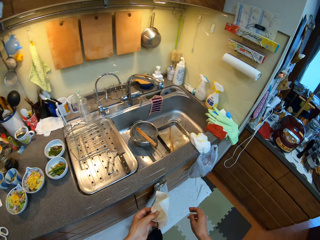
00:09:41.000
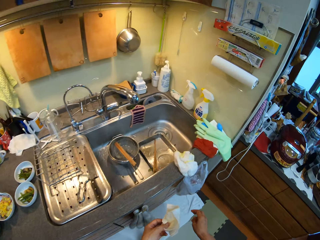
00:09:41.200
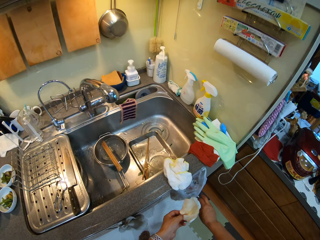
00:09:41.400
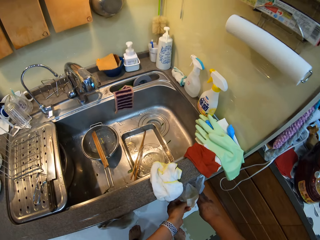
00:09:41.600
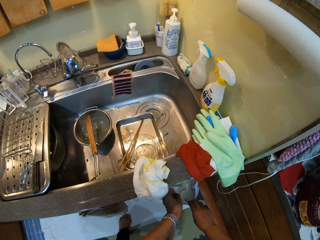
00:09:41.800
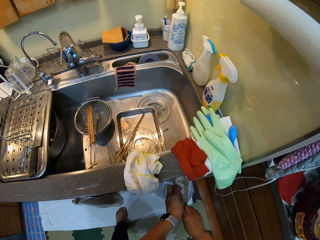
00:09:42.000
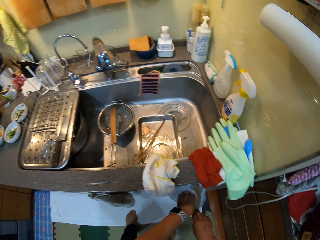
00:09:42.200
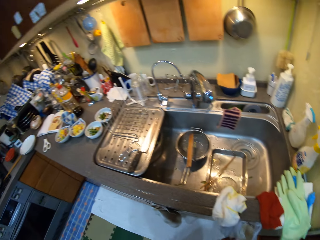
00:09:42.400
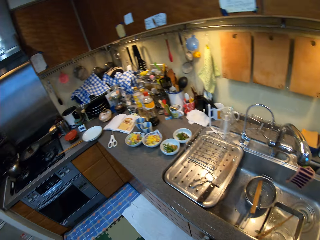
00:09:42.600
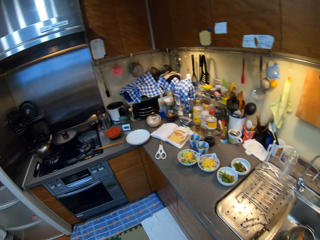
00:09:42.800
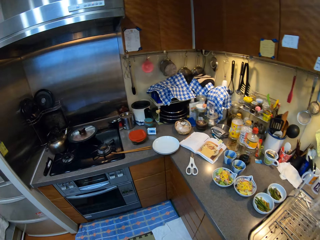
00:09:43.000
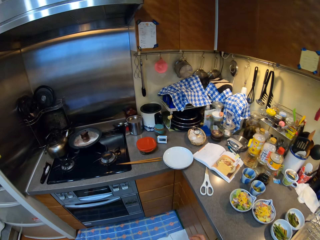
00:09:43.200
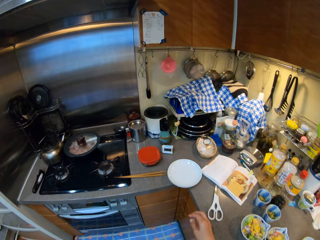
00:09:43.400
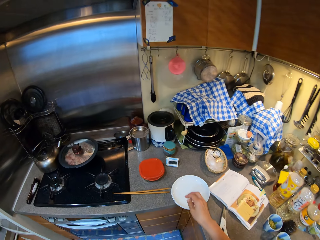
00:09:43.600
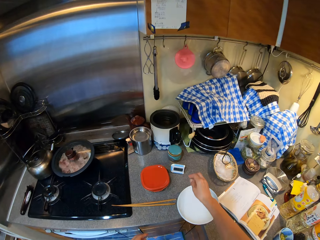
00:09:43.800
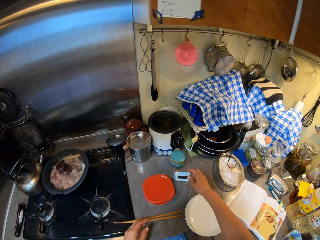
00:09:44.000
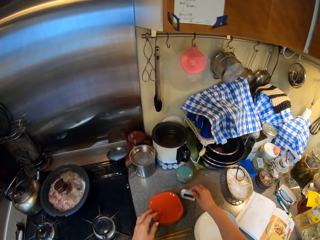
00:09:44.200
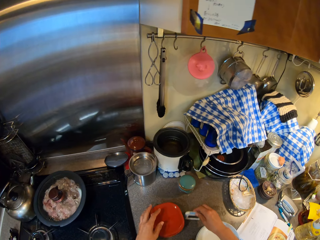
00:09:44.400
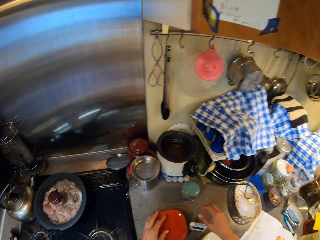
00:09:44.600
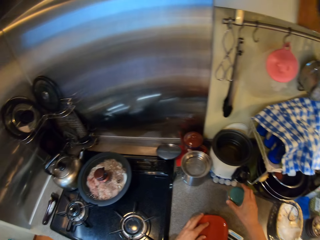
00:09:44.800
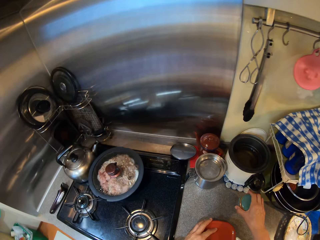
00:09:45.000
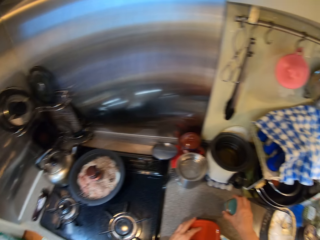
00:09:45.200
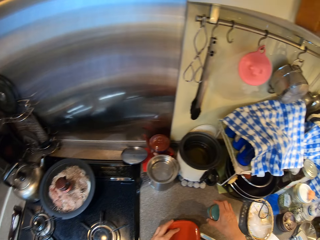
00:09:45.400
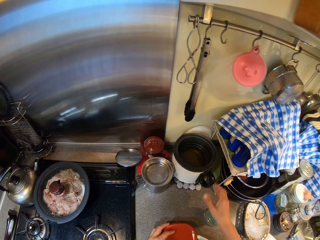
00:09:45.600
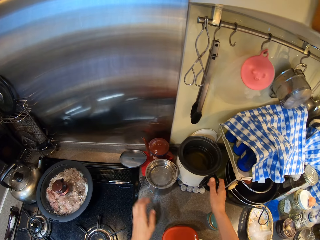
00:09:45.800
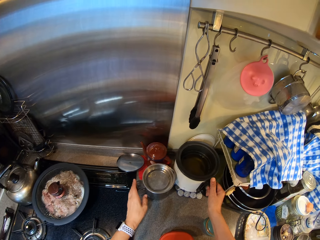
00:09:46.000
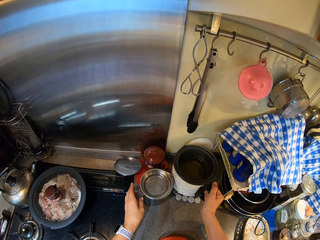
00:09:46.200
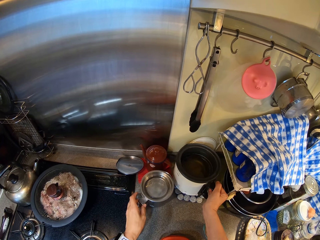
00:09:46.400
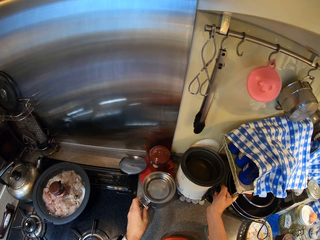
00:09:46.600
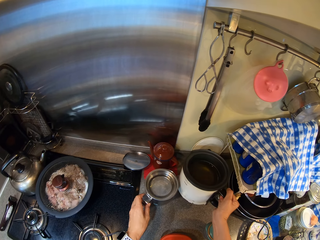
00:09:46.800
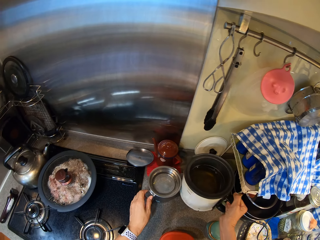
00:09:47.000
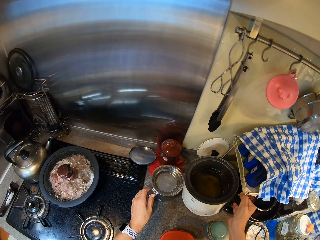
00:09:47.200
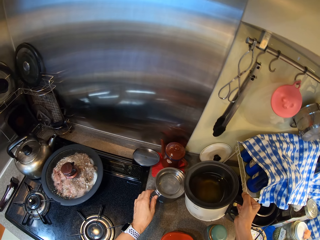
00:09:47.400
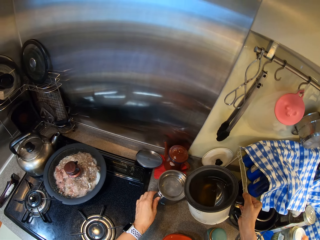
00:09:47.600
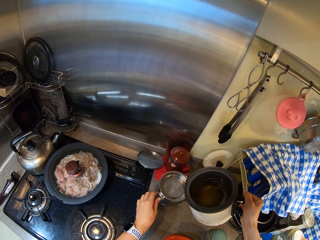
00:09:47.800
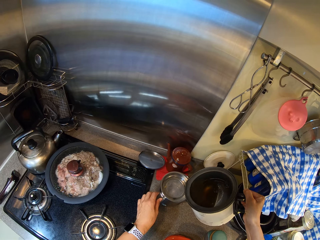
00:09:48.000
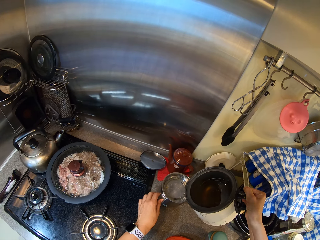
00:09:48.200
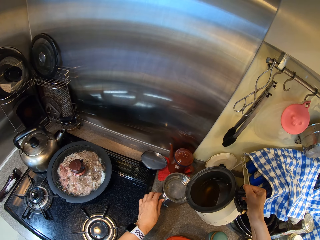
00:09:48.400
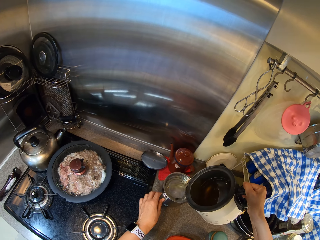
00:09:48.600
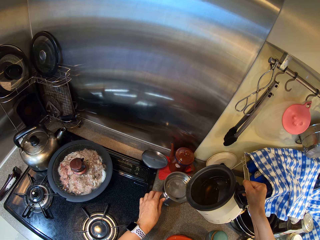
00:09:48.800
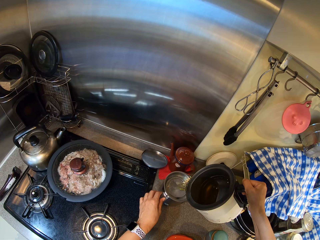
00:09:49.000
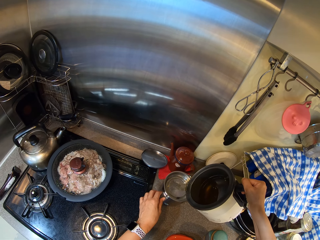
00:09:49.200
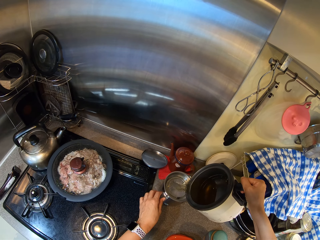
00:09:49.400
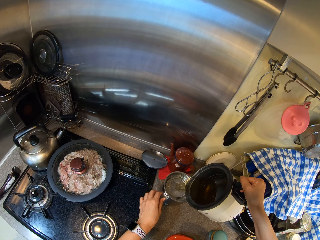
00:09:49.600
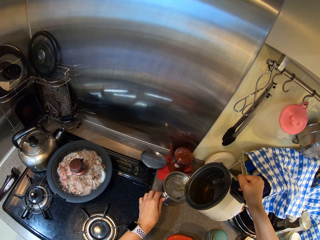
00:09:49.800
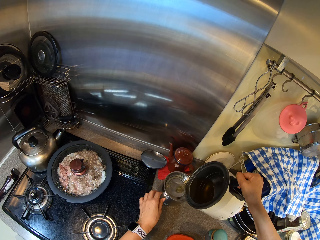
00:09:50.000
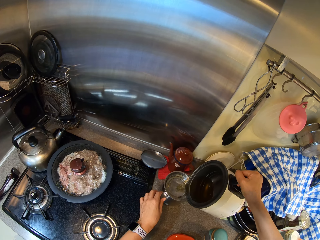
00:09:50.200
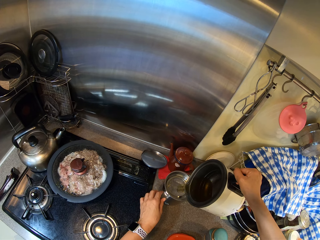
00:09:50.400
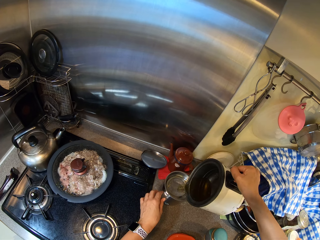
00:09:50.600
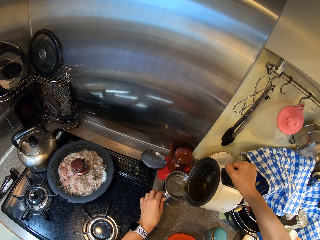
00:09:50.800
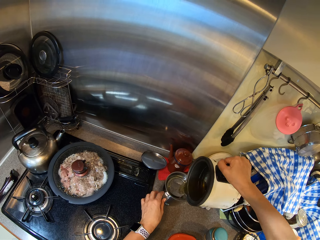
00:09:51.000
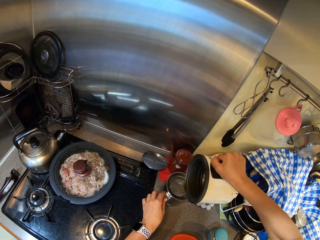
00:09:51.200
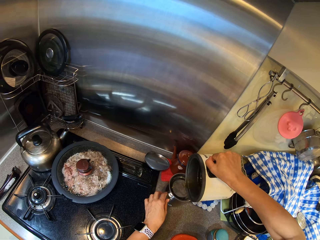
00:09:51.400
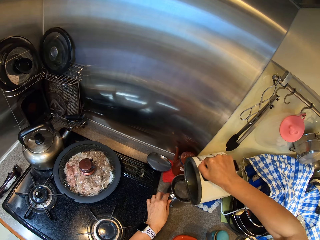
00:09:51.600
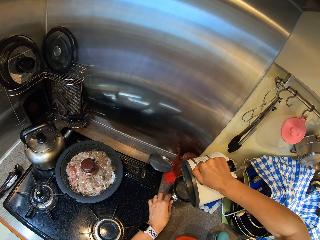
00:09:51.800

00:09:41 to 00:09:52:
The camera wearer puts the paper in the paper bag. They move something. They sieve something. They put coffee in the kettle.

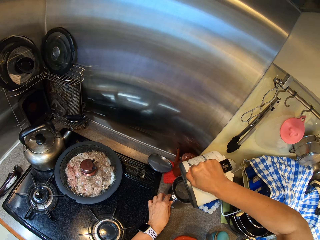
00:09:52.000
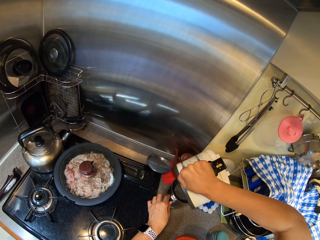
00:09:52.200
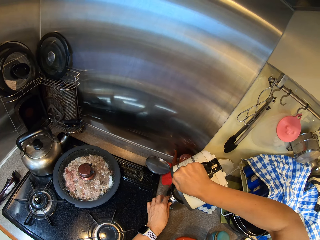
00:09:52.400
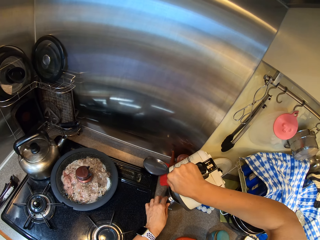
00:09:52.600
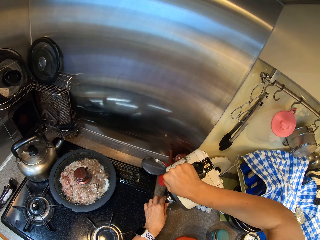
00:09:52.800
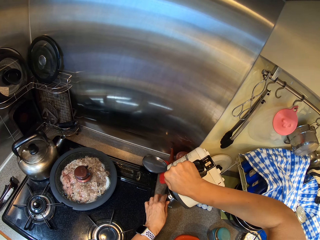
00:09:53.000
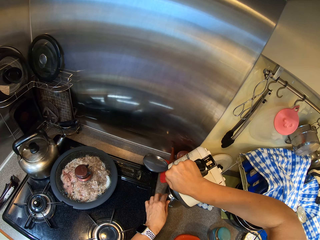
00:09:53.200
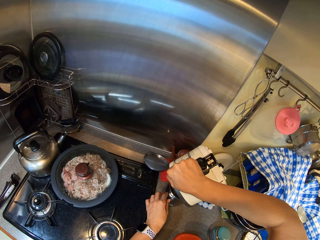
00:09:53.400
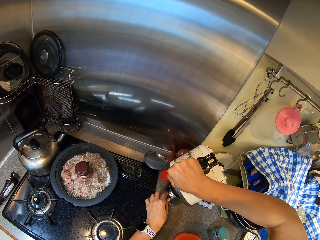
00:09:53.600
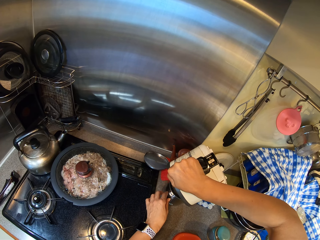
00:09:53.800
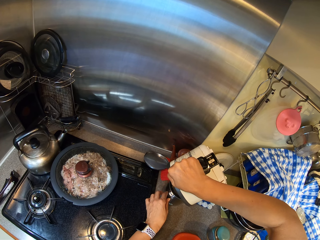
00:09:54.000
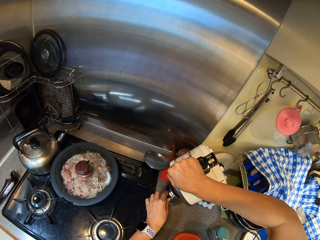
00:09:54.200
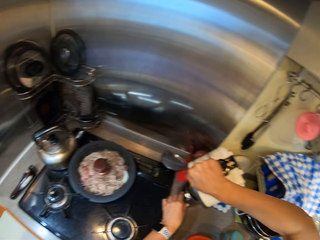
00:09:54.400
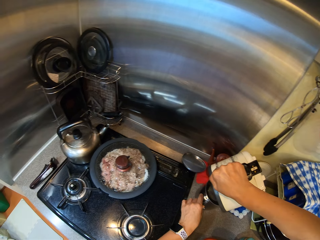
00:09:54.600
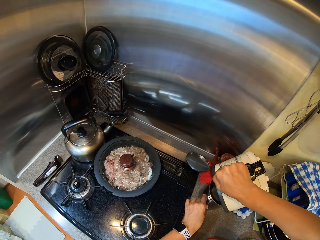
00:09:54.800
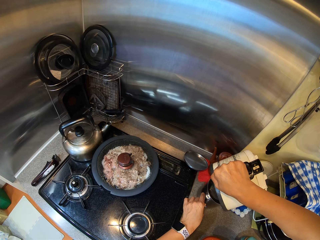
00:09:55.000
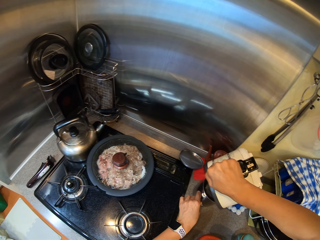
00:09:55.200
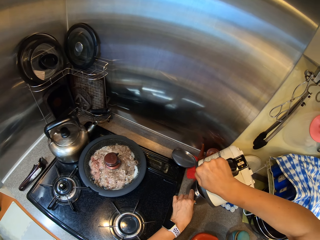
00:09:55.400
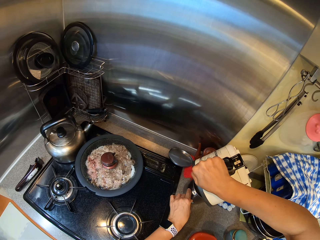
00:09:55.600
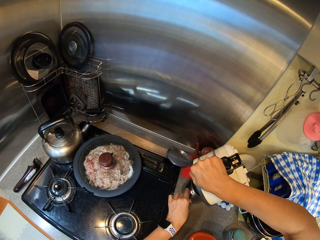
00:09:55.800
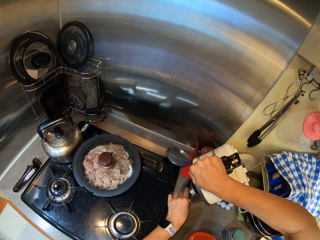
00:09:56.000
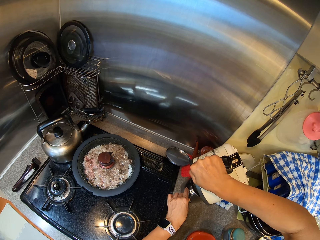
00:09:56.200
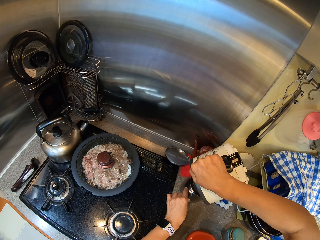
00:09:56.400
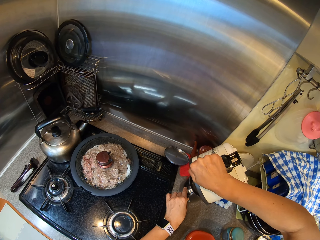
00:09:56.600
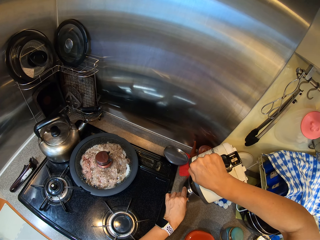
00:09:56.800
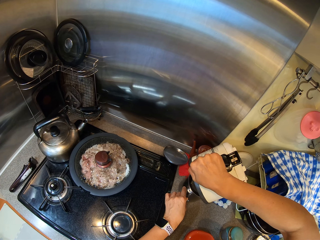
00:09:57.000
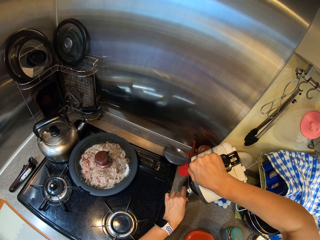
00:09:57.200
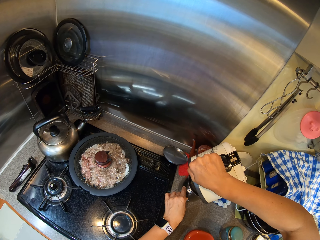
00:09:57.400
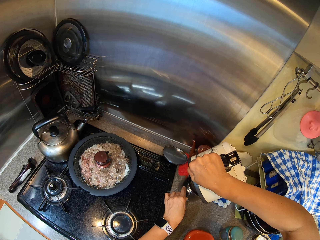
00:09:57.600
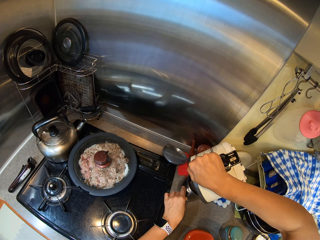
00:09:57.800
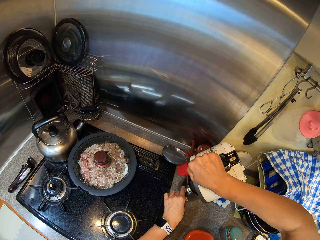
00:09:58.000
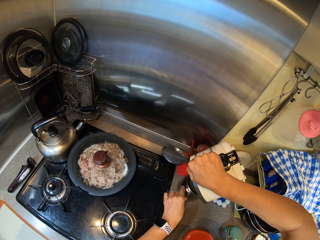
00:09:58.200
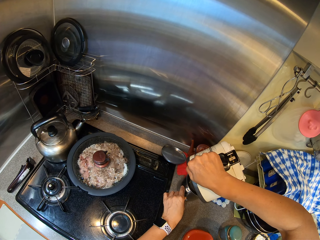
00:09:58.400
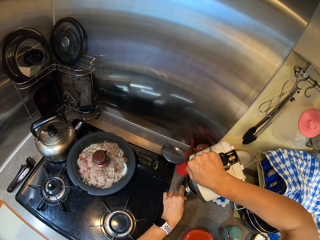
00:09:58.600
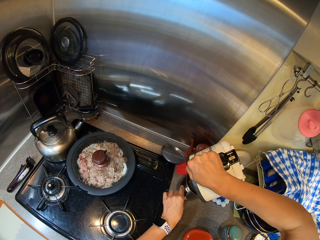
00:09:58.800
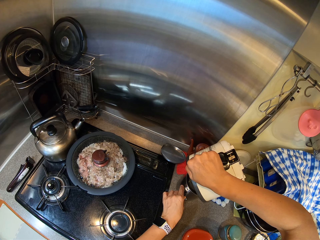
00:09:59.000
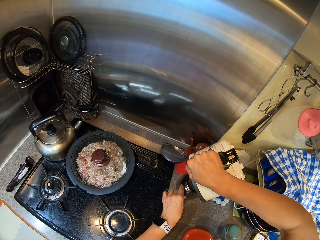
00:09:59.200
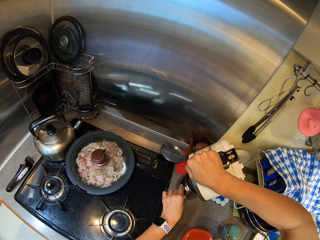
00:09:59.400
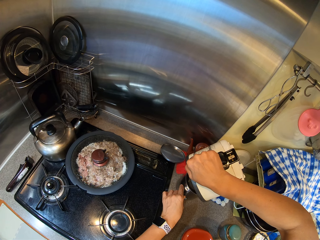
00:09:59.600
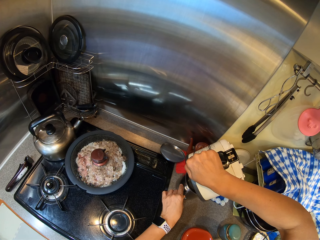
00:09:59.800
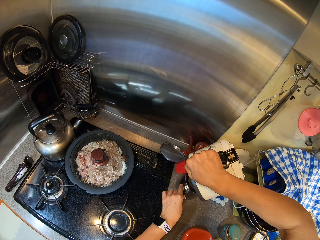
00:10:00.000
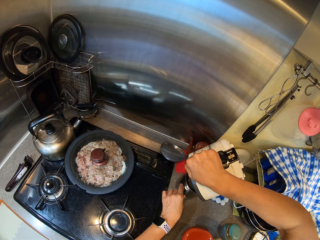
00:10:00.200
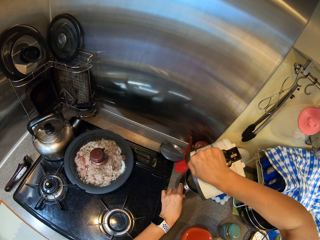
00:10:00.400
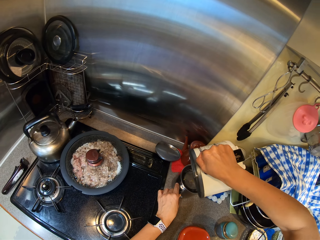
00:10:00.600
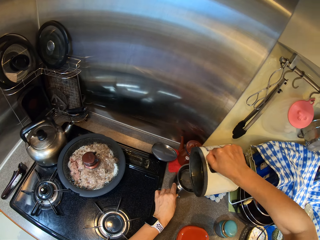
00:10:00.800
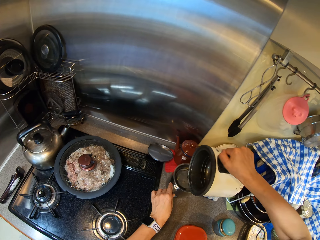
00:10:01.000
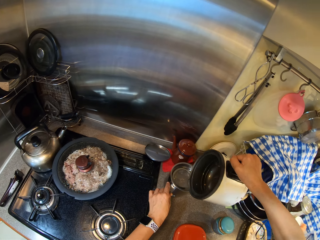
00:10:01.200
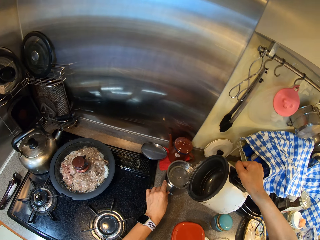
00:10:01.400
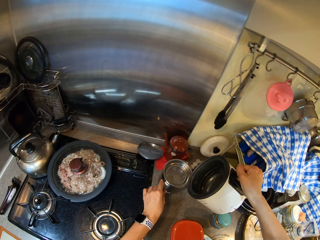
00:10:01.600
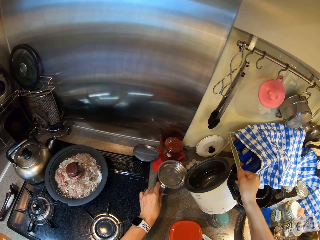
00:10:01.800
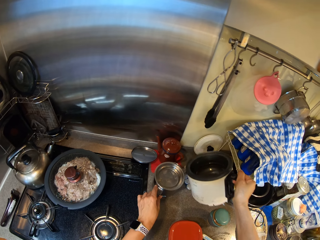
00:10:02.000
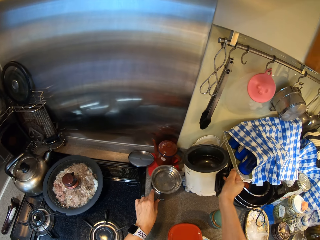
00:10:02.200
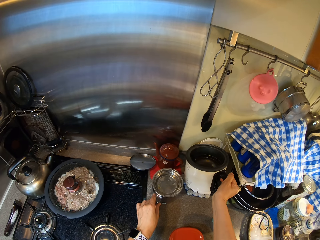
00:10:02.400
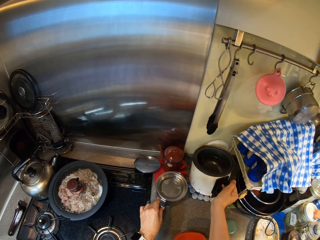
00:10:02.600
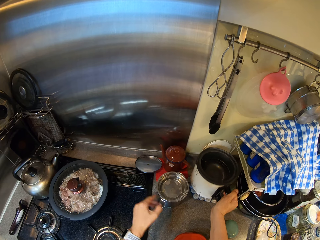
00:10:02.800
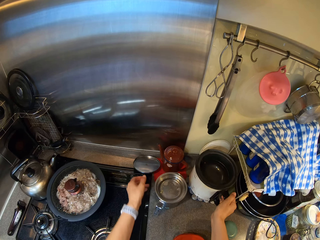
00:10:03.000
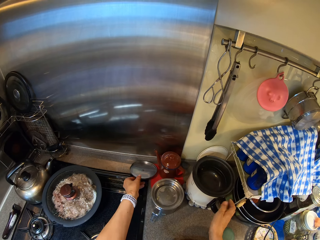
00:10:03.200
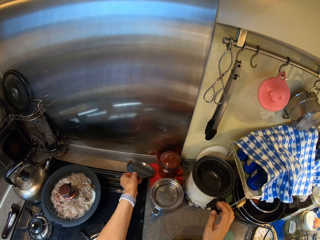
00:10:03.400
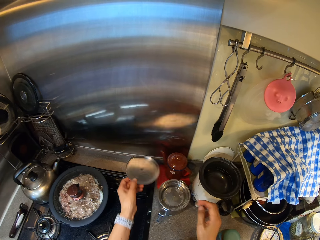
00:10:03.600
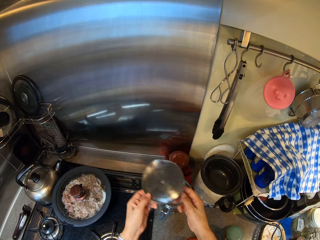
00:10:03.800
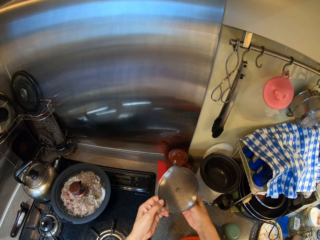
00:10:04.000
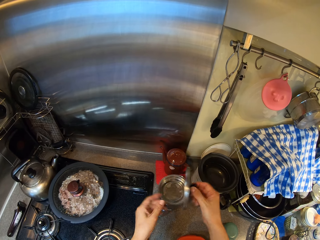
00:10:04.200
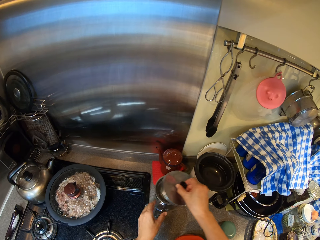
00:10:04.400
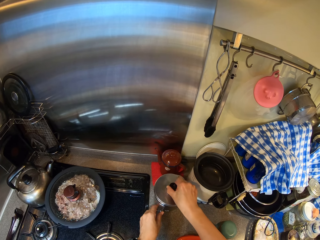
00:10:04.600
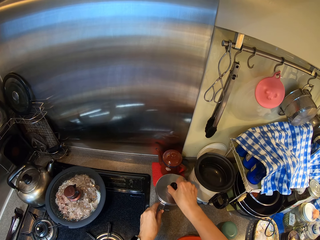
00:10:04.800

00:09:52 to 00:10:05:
The camera wearer looks around. They put a kettle on the countertop. They cover the kettle.
